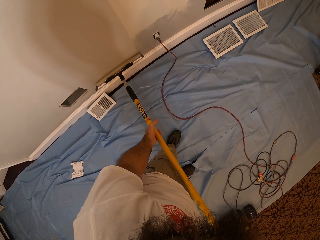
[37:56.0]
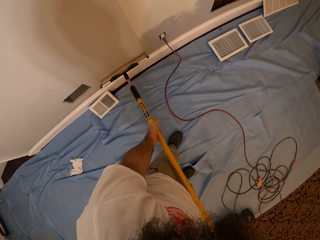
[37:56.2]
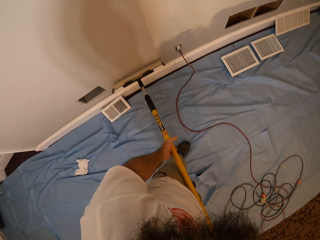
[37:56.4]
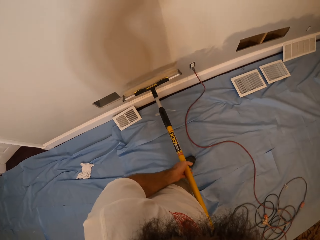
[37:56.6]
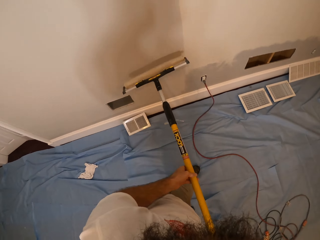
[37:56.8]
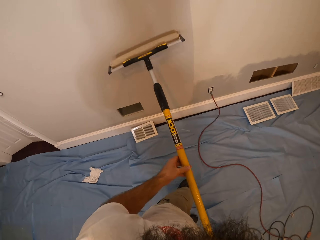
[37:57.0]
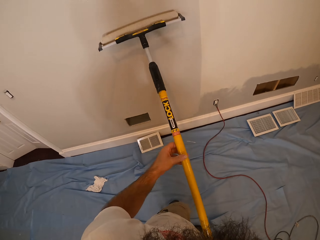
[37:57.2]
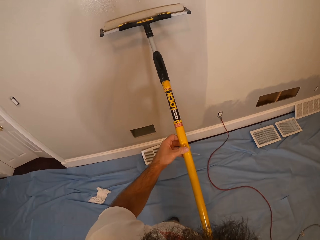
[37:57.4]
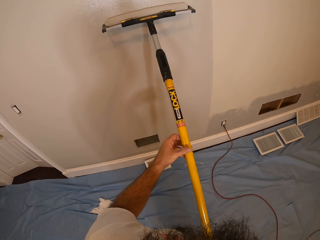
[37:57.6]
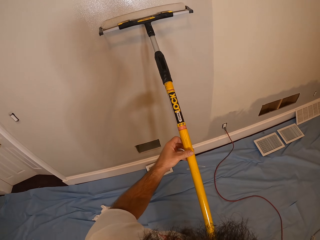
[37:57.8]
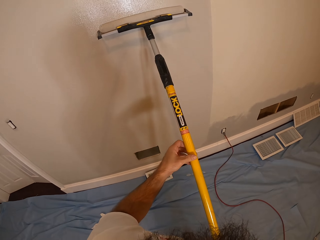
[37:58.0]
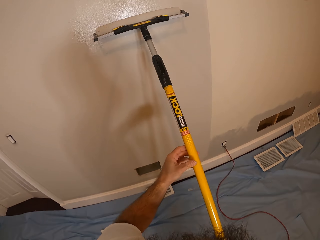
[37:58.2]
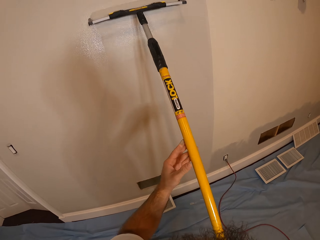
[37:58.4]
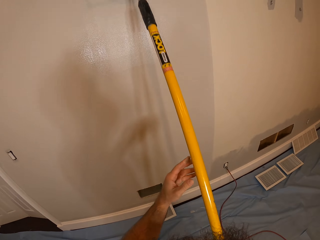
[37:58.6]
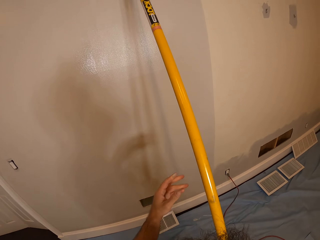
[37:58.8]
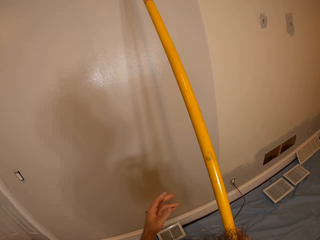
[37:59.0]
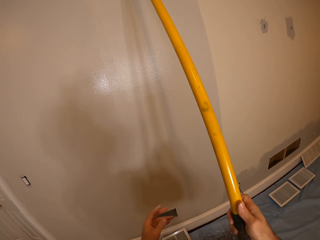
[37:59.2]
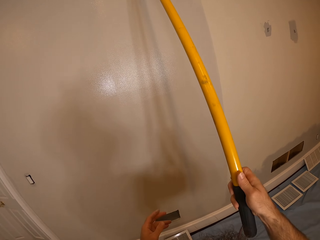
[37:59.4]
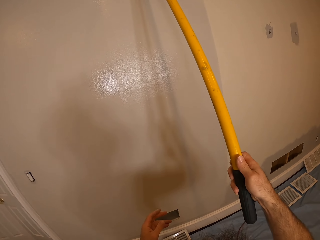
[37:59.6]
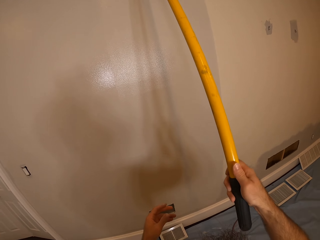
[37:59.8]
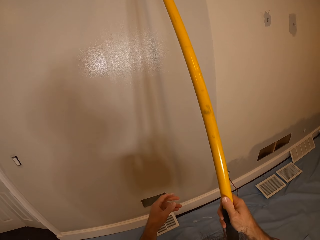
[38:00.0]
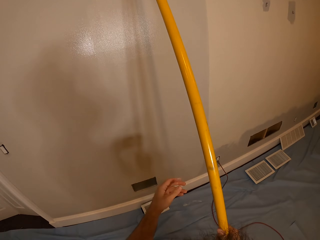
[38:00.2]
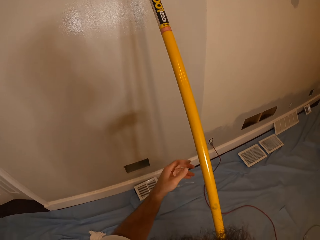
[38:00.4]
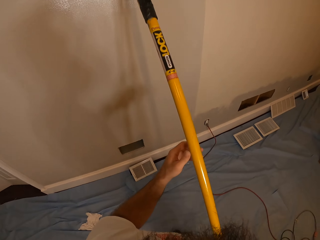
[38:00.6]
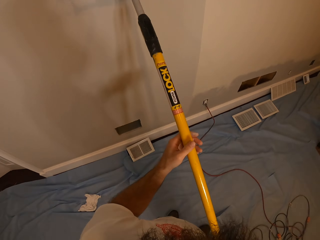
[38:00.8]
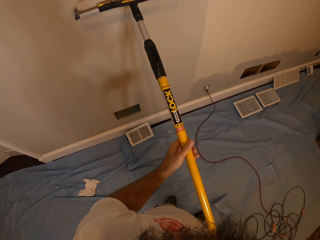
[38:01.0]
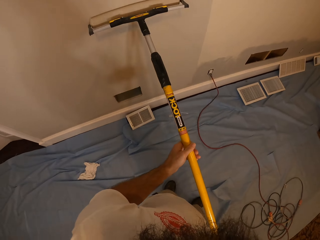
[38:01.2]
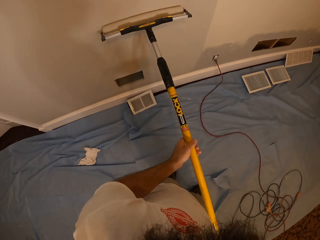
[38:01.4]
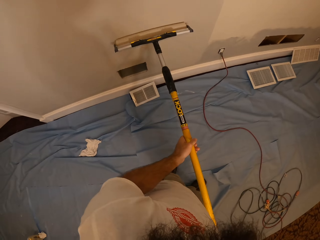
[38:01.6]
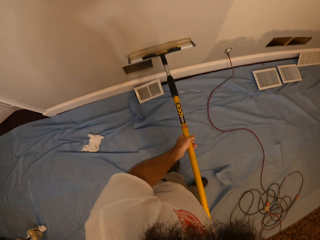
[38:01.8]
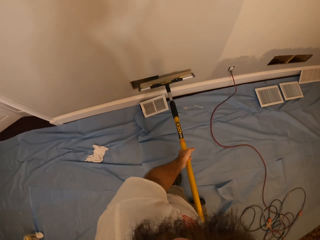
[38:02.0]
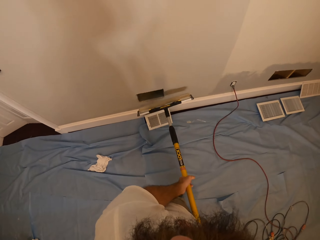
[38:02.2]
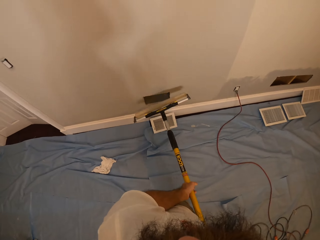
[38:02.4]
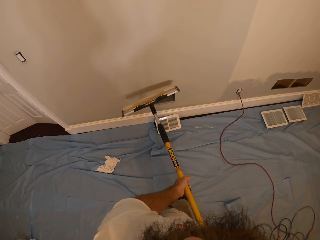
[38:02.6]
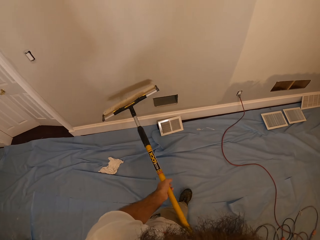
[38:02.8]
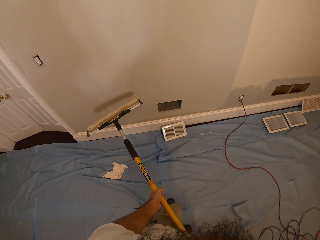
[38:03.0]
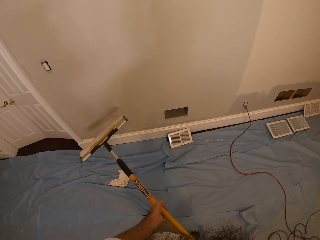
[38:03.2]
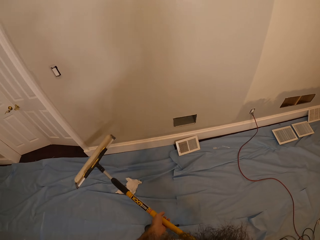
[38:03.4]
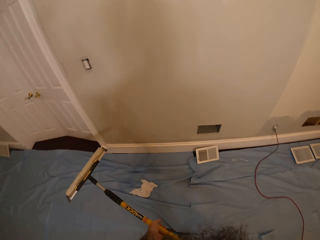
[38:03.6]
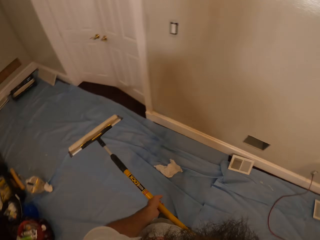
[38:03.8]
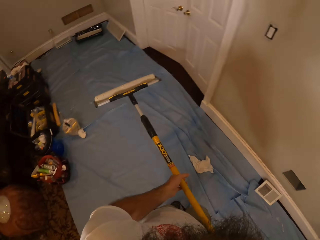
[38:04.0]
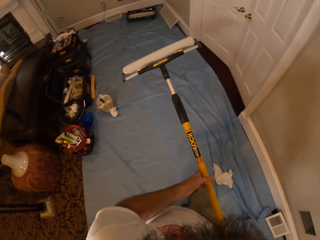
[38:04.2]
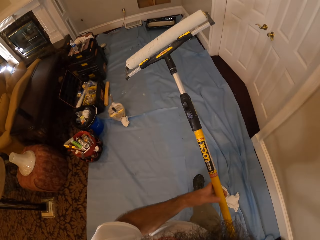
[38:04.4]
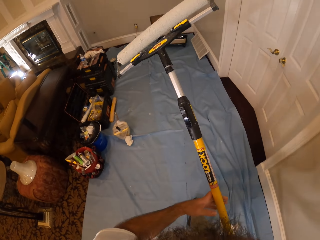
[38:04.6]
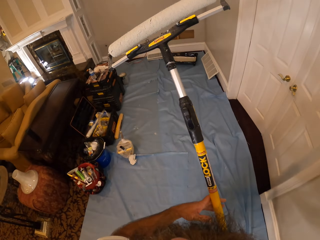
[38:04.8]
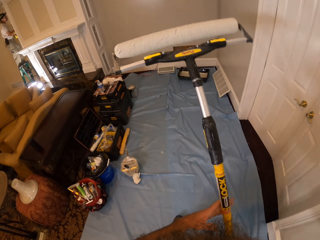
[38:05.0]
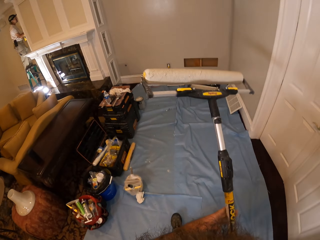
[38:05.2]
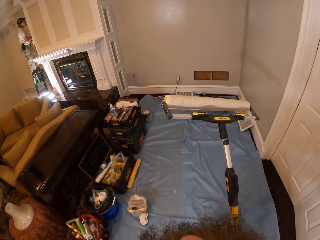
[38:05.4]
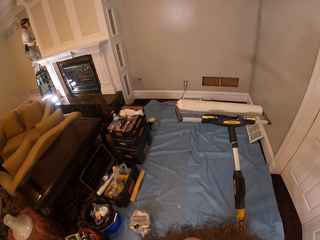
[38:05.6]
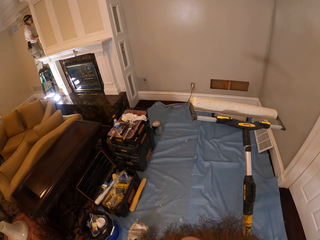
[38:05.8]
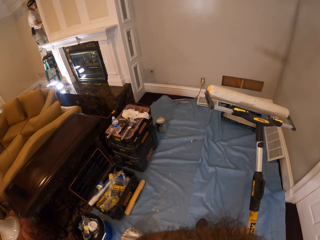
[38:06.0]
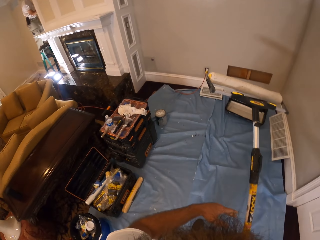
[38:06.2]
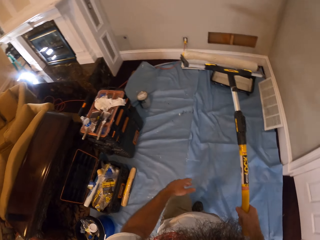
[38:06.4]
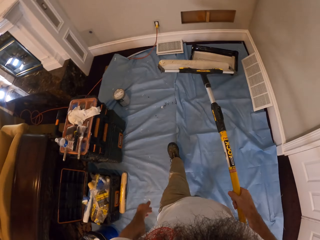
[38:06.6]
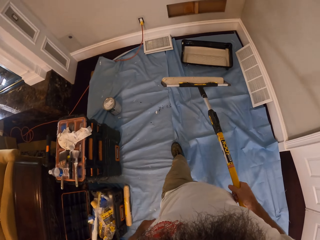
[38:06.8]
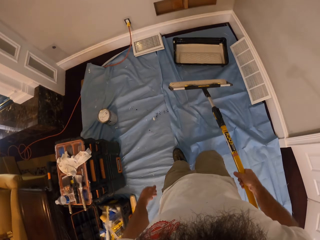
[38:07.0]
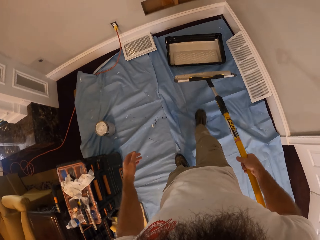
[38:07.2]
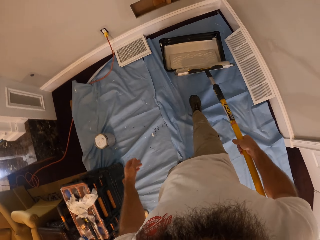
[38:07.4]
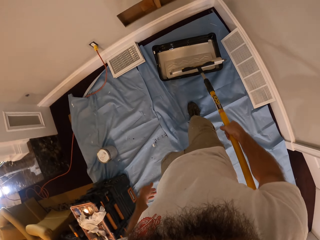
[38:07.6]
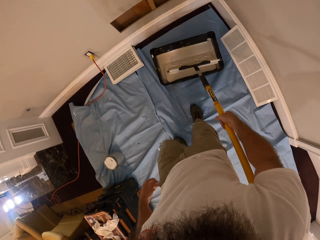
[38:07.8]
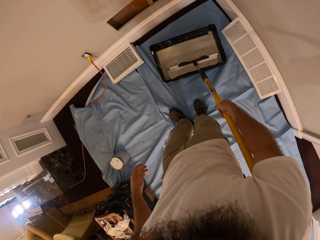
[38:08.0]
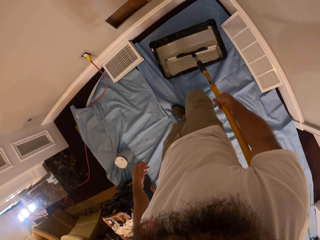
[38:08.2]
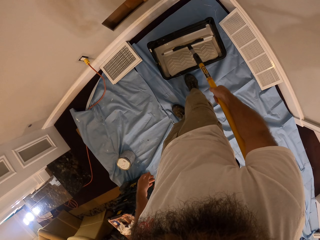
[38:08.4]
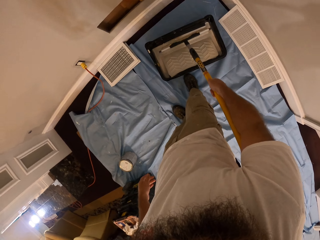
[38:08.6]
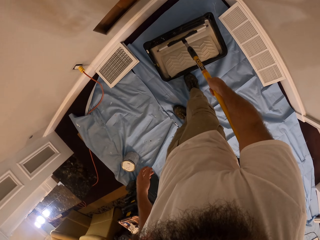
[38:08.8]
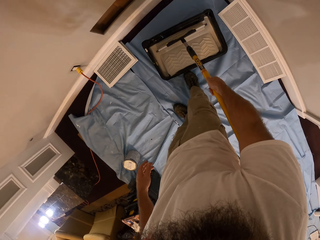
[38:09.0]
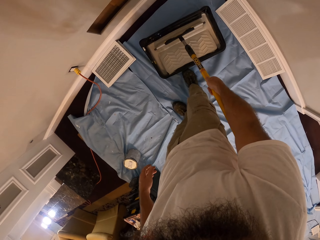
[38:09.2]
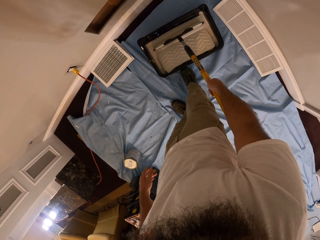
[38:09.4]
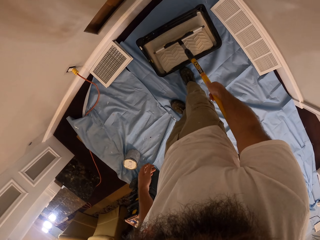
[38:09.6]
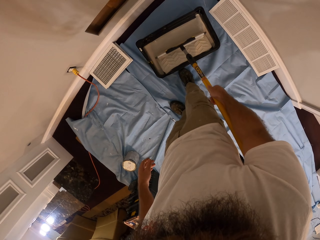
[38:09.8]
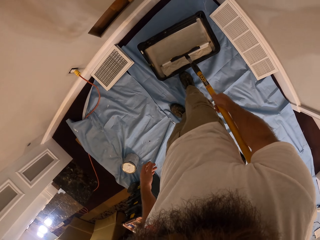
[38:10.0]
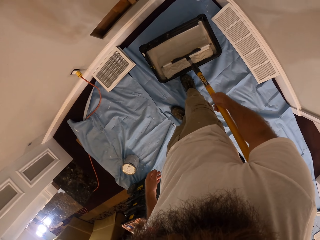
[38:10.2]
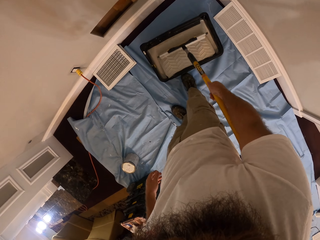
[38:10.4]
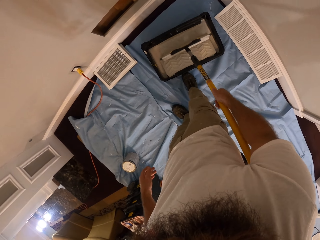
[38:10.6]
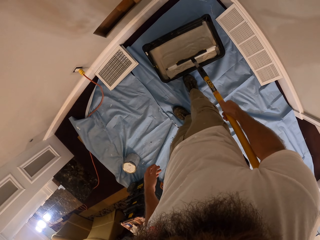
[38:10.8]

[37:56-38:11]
The camera wearer paints the wall with the roller in his right hand. He places his left hand on the roller in his right hand. He paints the wall with the roller in his right hand. He lifts the paint roll and walks. He dips the paint roll in paint. He rolls the roller in the roller tray with his right hand.

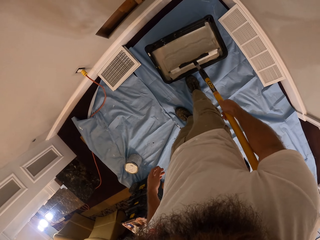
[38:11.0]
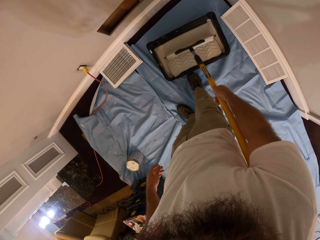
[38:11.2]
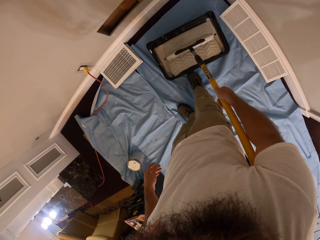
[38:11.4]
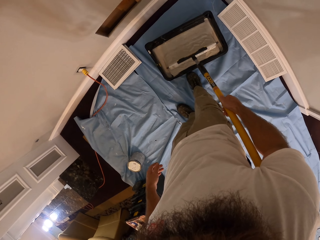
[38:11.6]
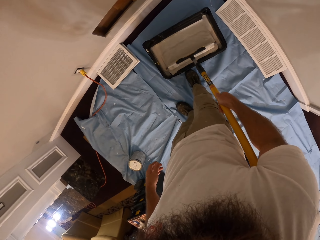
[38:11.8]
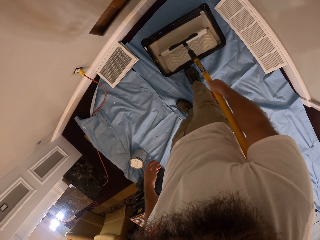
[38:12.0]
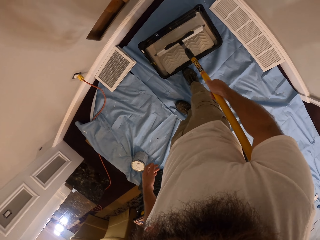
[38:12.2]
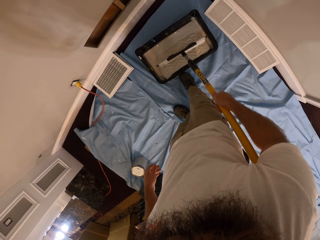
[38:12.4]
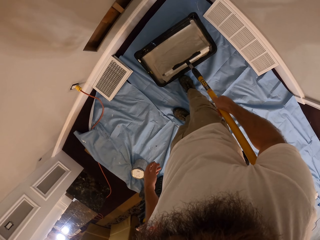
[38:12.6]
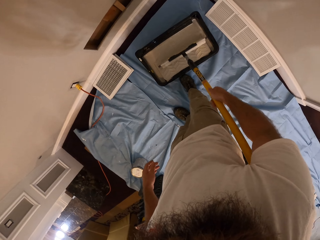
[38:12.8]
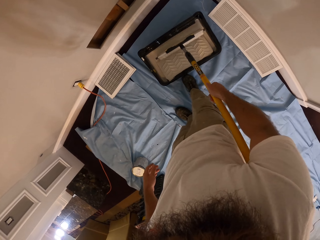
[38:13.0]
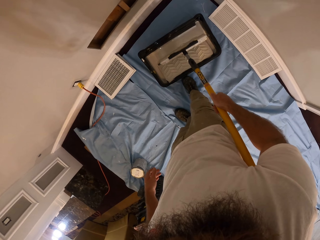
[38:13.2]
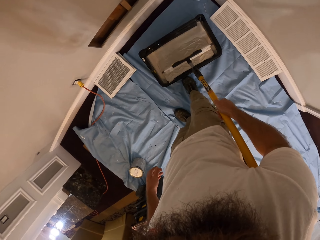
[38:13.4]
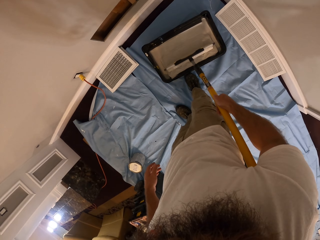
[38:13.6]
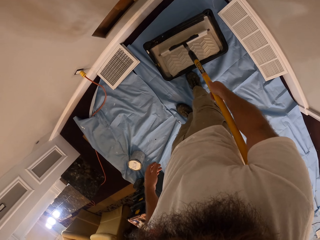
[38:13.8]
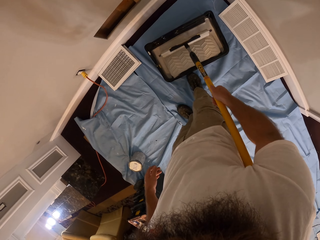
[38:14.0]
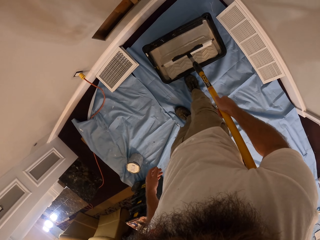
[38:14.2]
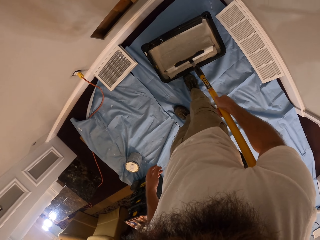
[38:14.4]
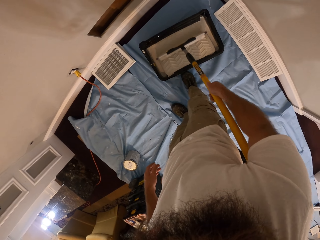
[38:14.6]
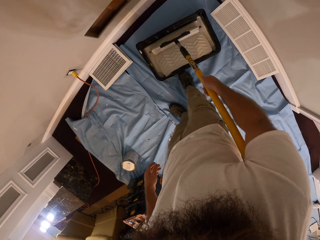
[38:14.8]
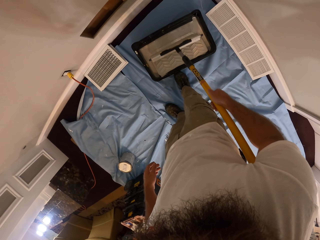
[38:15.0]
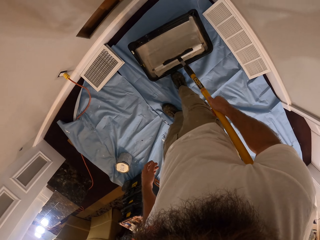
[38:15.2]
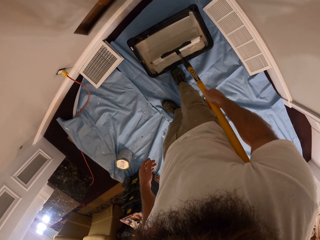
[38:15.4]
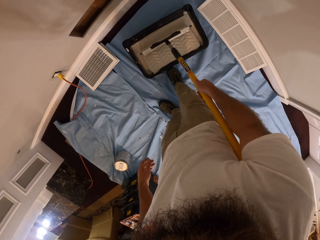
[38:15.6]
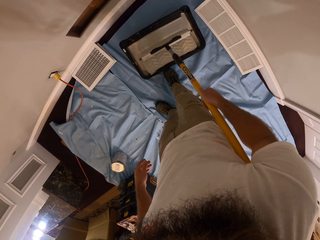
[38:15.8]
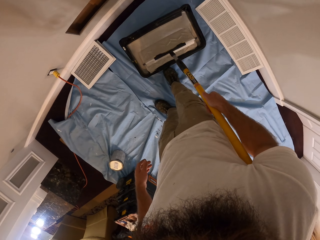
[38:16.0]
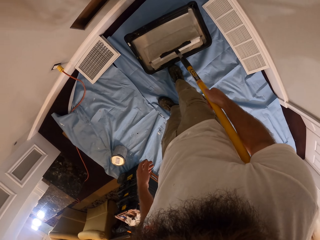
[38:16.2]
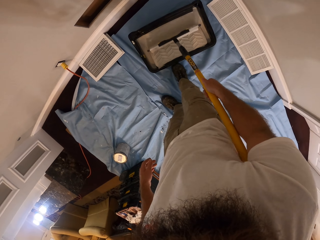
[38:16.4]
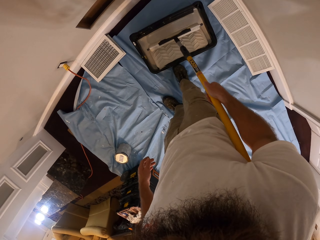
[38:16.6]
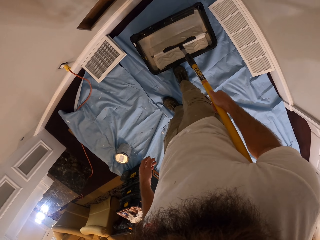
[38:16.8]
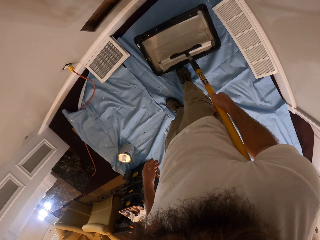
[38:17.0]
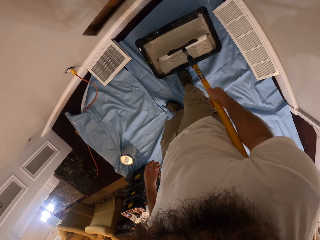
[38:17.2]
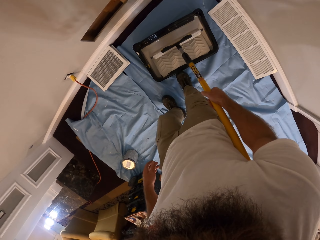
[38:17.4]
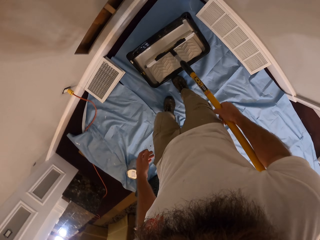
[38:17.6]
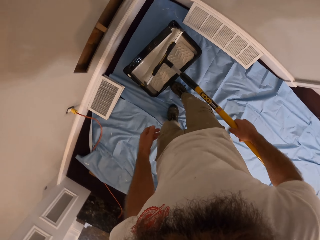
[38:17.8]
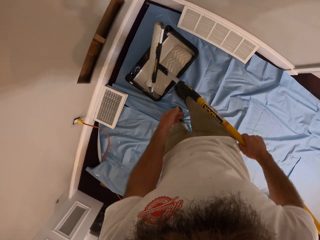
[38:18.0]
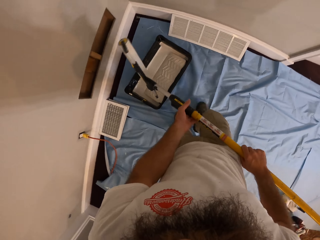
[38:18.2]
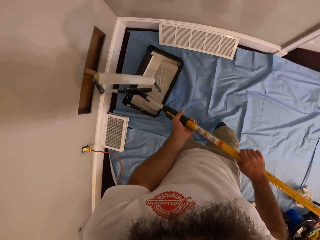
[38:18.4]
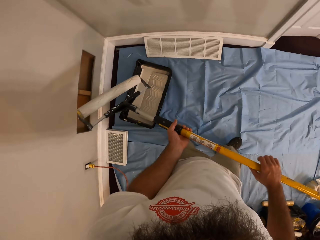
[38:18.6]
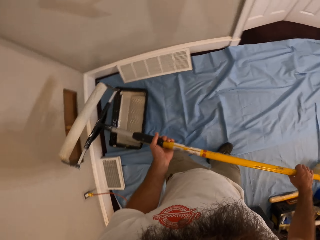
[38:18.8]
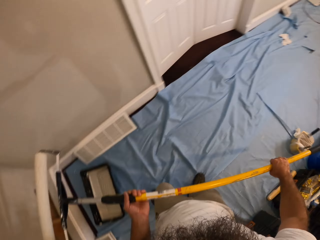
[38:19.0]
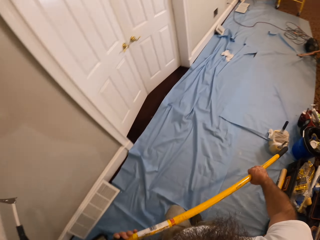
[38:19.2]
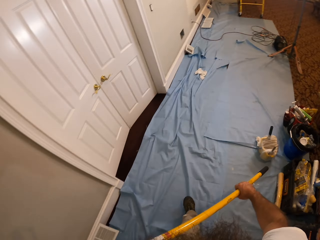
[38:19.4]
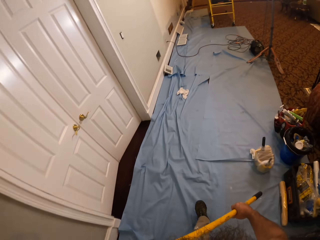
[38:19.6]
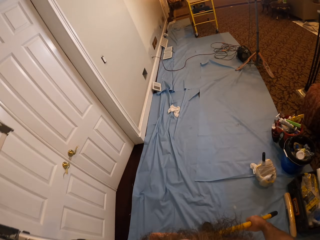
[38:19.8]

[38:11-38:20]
The camera wearer places his left hand on the roller in his right hand. He lifts the paint roll.
